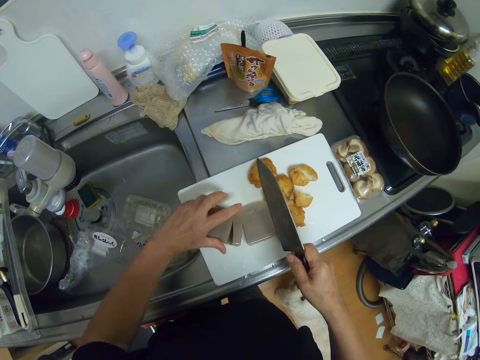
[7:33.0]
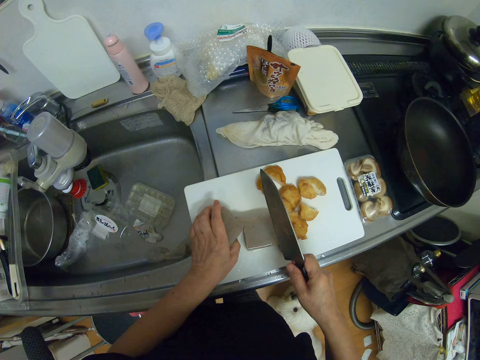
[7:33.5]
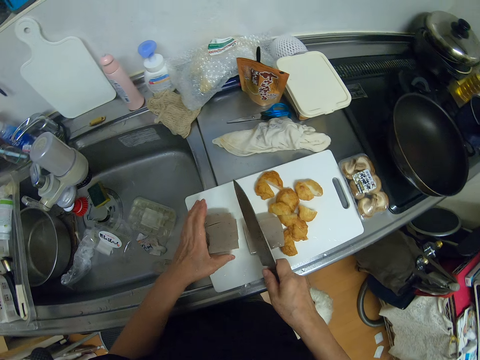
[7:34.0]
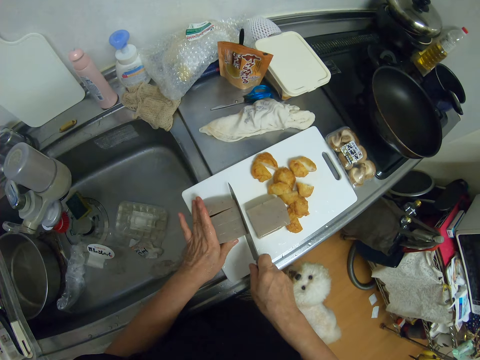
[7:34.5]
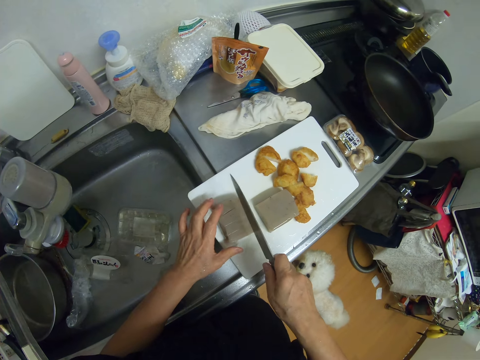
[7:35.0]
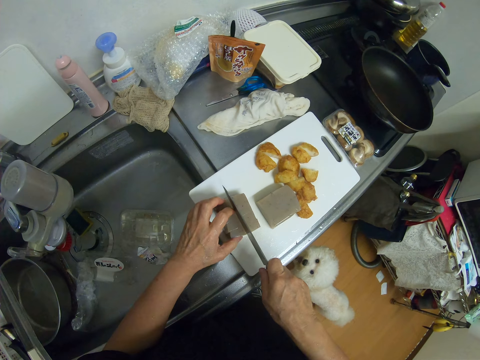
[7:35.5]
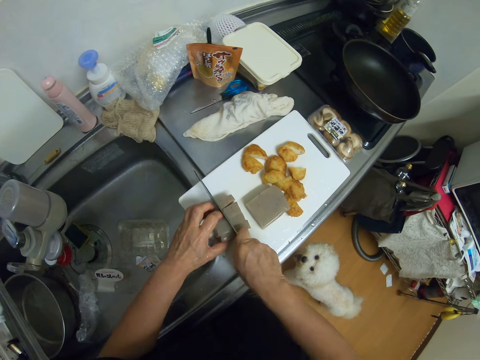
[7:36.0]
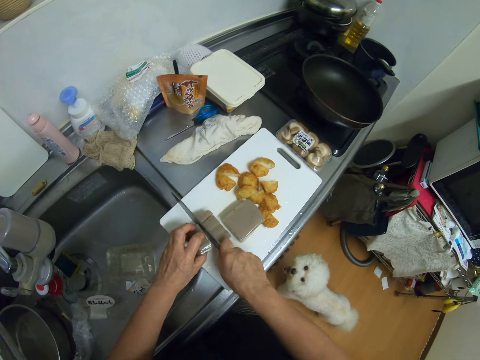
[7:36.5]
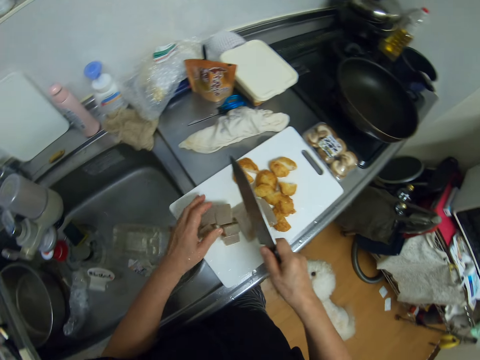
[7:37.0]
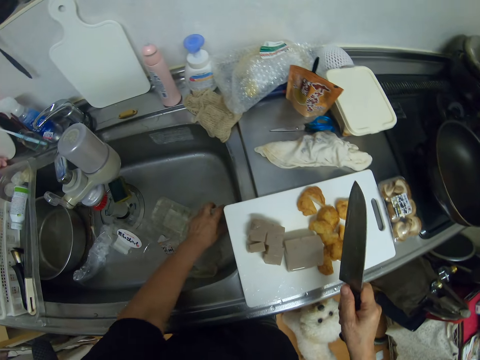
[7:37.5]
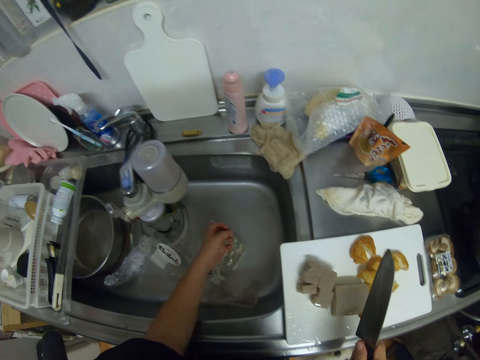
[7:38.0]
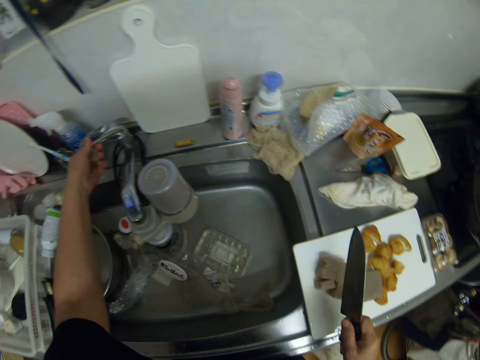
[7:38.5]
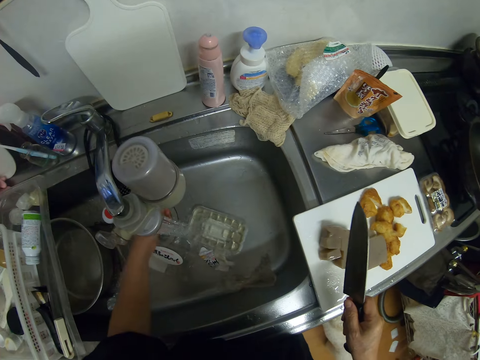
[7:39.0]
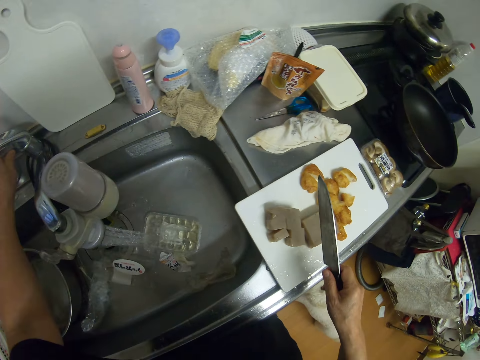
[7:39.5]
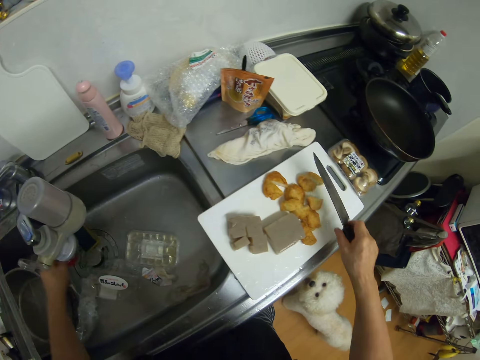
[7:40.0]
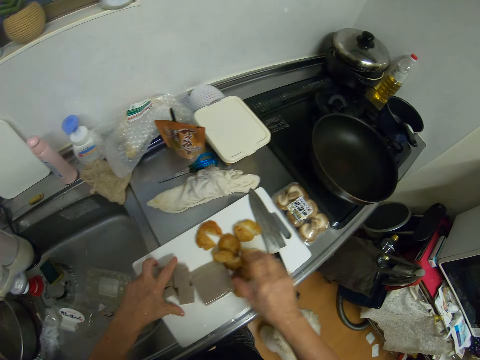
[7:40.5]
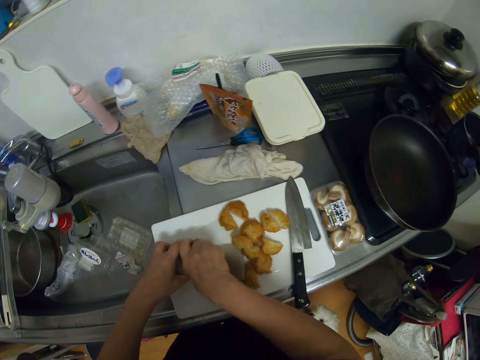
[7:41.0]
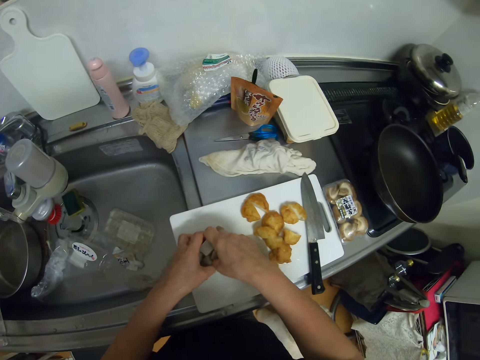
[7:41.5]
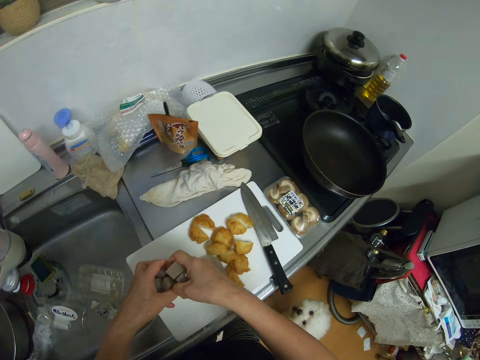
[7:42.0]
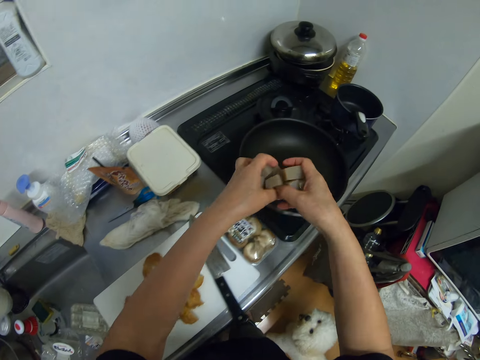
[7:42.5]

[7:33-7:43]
The camera wearer turns something on the chopping board or cutting board. She cuts something with a knife on the chopping board. She picks the piece of meat from the kitchen zinc with her left hand. She opens the tap with her left hand. She rinses the meat in her left hand. She closes the tap with her left hand. She drops the knife on the cutting board with her right hand. She packs the pieces of meat from the cutting board with both hands. She pours the pieces of meat into the pan on the cooker.

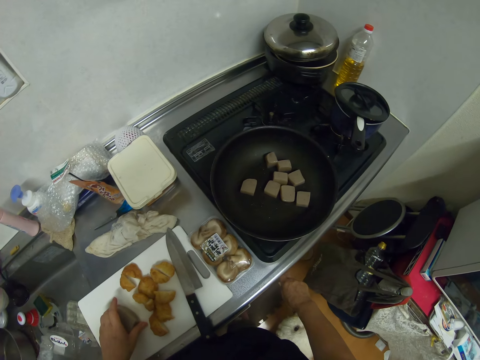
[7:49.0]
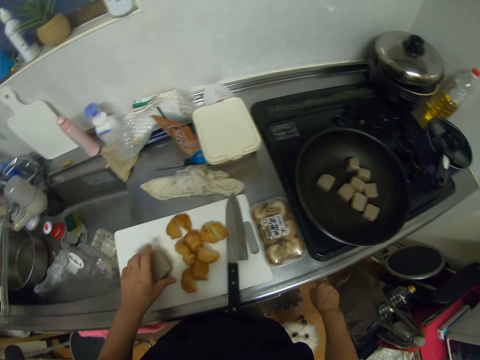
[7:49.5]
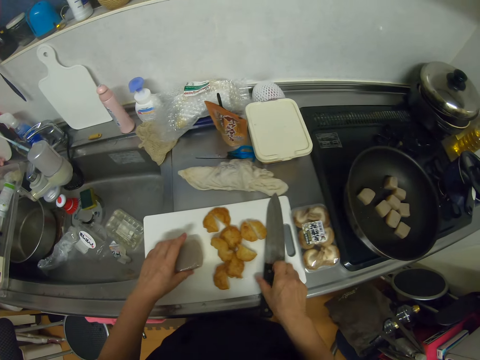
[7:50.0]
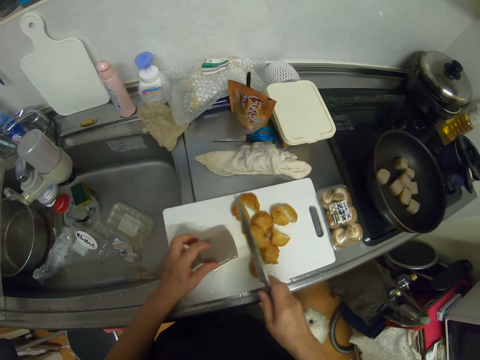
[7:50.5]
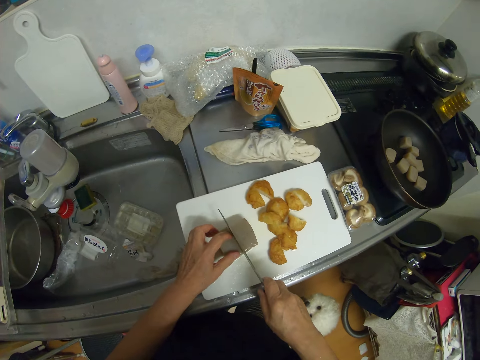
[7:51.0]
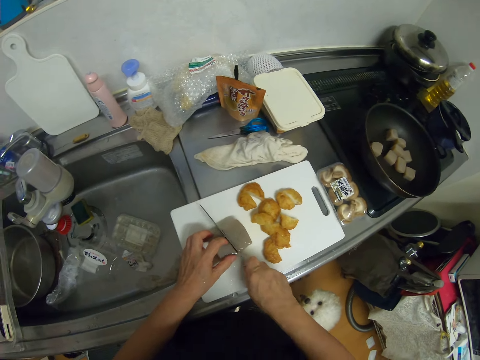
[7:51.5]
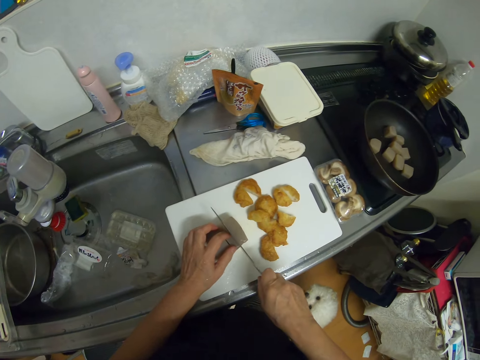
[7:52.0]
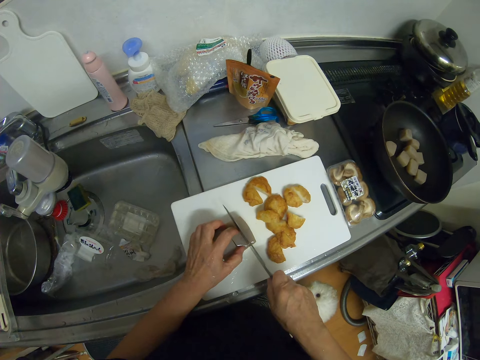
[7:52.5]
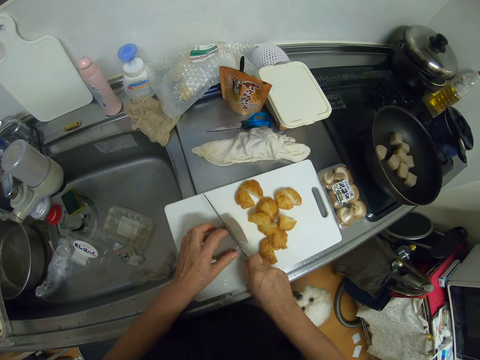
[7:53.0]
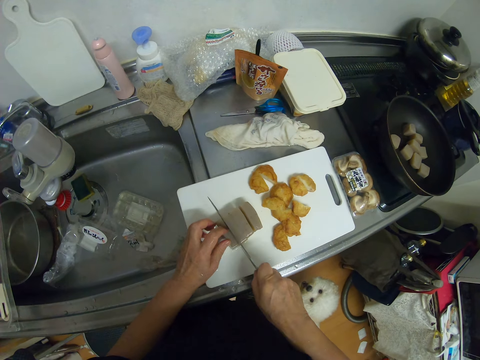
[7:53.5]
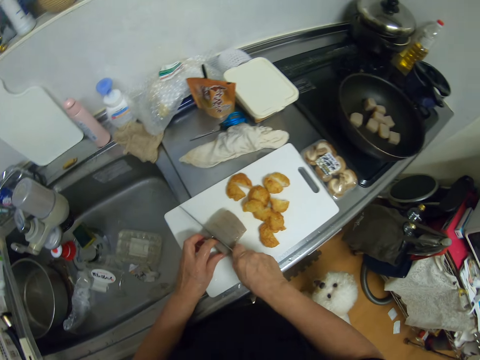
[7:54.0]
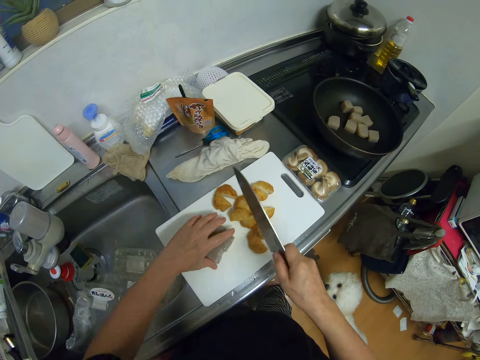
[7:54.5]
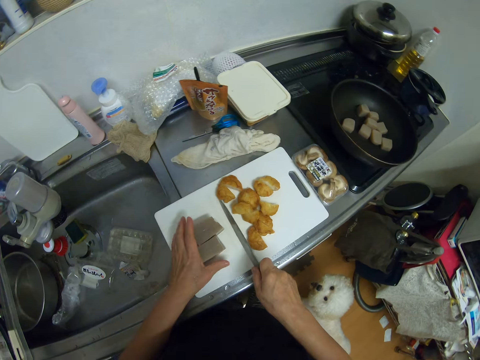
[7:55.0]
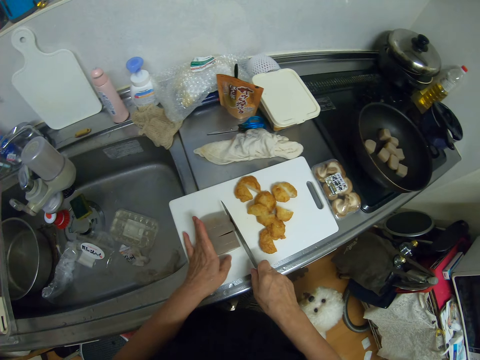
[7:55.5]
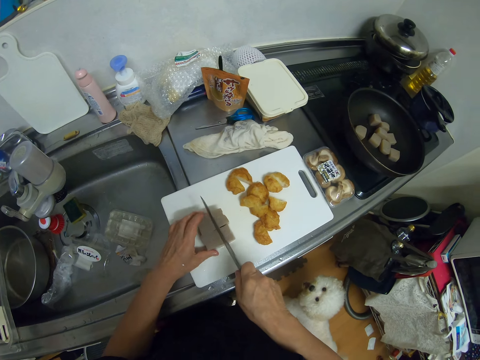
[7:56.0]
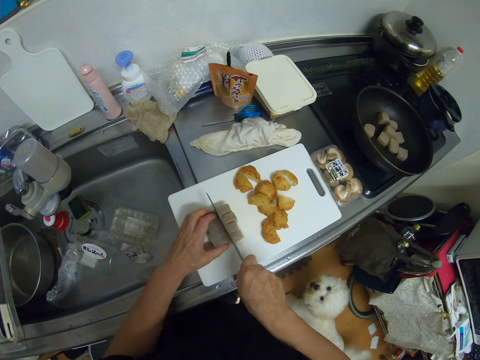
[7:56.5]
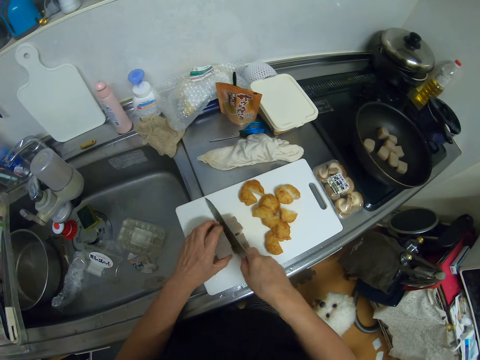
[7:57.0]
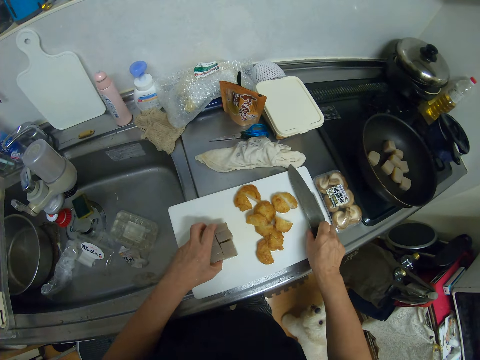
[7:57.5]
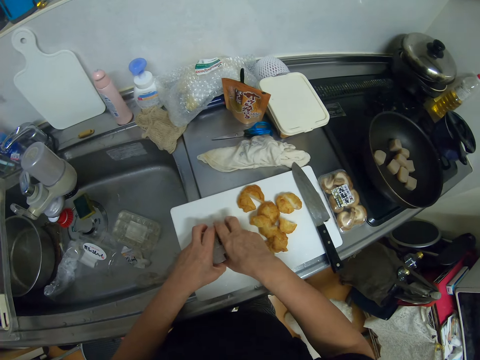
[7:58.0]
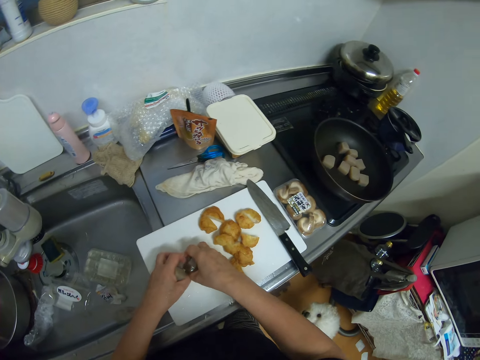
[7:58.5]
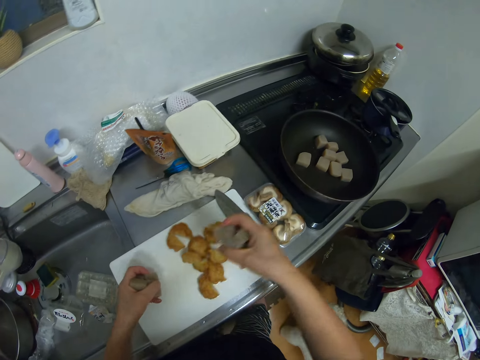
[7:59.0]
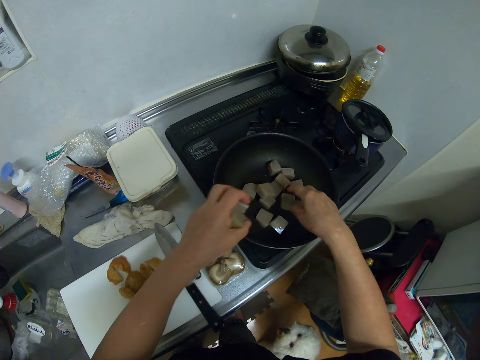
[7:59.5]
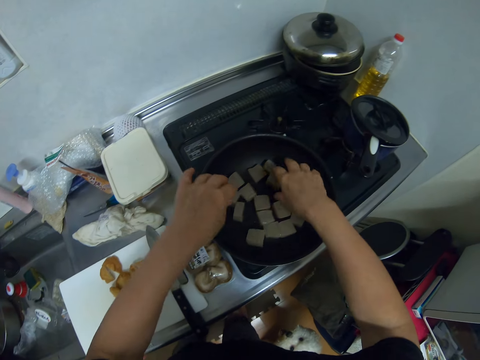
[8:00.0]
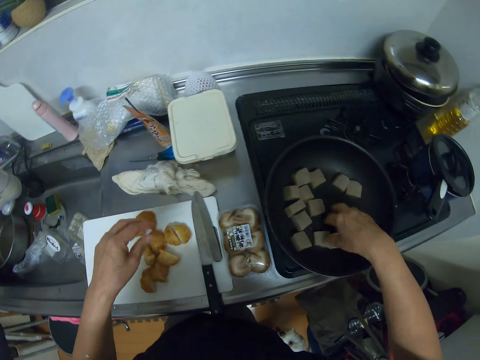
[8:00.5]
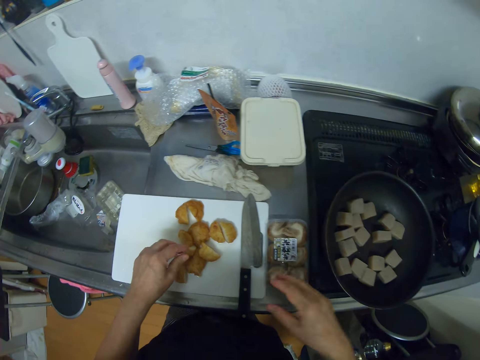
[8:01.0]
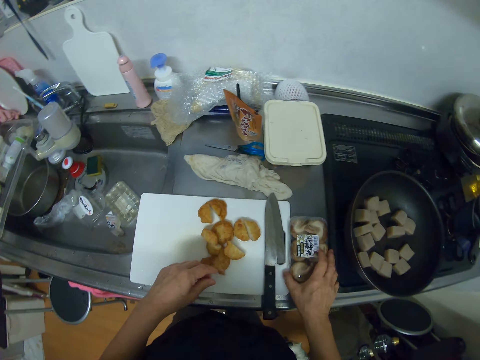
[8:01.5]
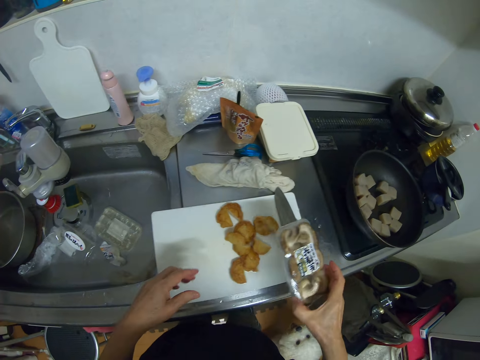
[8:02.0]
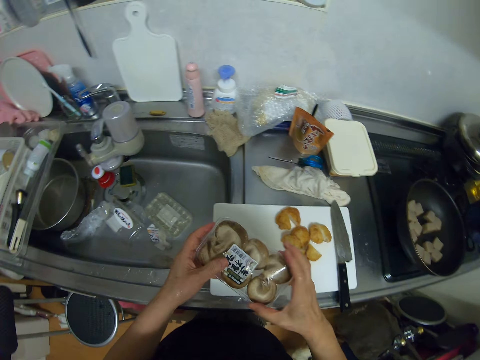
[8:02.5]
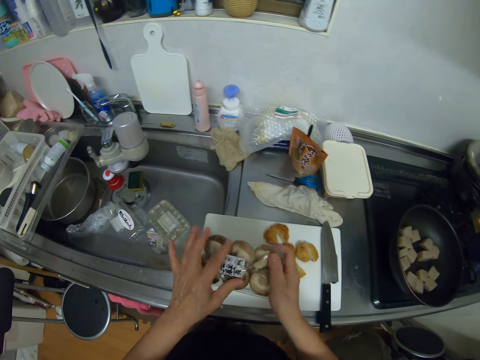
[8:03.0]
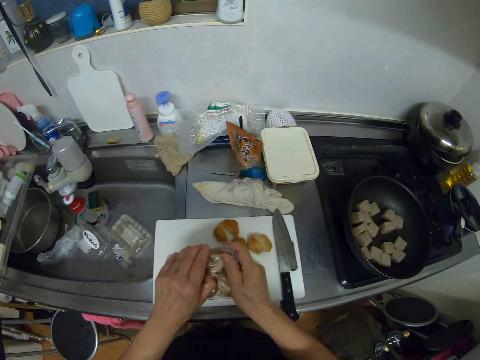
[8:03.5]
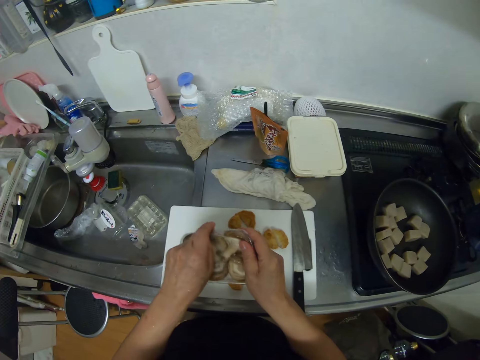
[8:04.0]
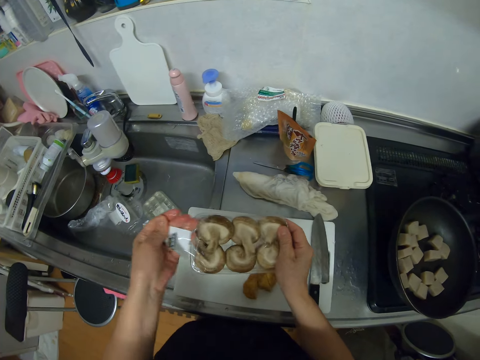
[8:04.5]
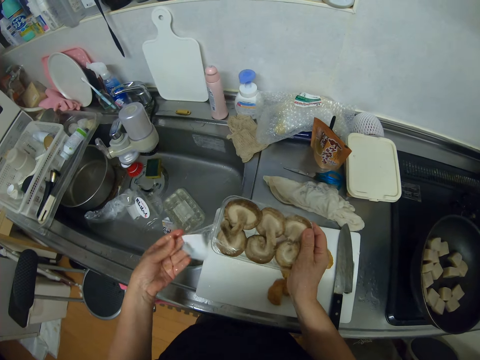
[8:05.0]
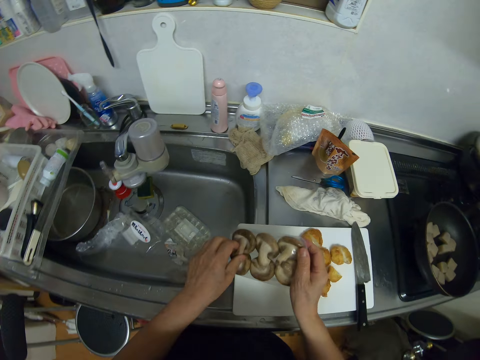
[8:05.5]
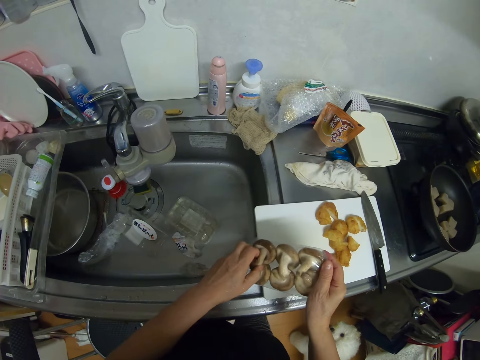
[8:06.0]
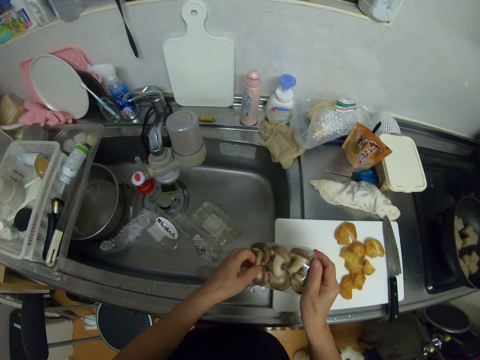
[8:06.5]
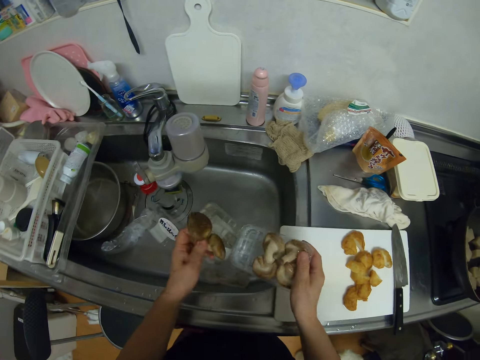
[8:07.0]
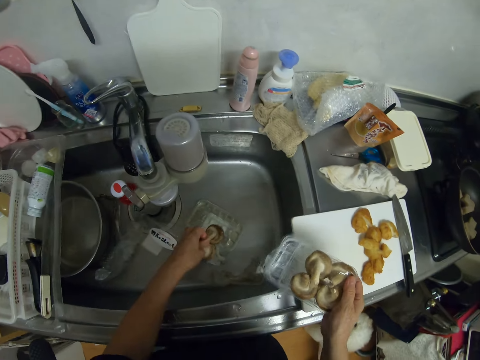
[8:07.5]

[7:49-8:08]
The camera wearer picks the knife from the cutting board with her right hand. She cuts the meat on the cutting board with the knife in her right hand. The dog wags its tail. The camera wearer turns something on the chopping board. She cuts something with the knife on the chopping board. She drops the knife on the cutting board with her right hand. She packs the pieces of meat from the cutting board with both hands. She pours the pieces of meat into the pan on the cooker with both hands. She scatters the meat in the pan with her right hand. She picks the pack of mushrooms from the kitchen sink with her right hand. She passes the pack of mushrooms to her left hand and opens the pack of mushrooms with both hands. She picks a piece of mushroom from the pack with her left hand. She drops the pack of mushrooms into the kitchen sink with her right hand. She moves the mushroom around the sink.
